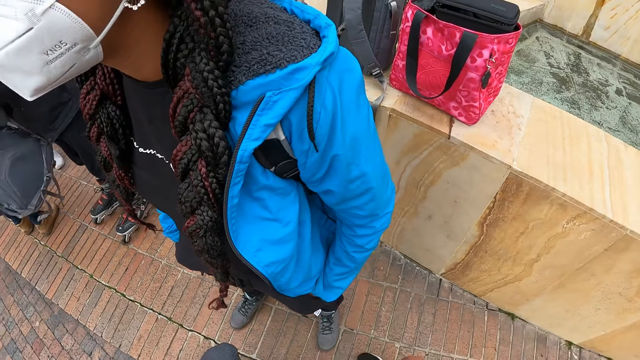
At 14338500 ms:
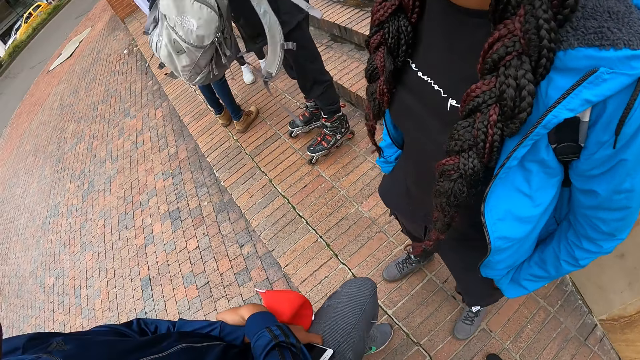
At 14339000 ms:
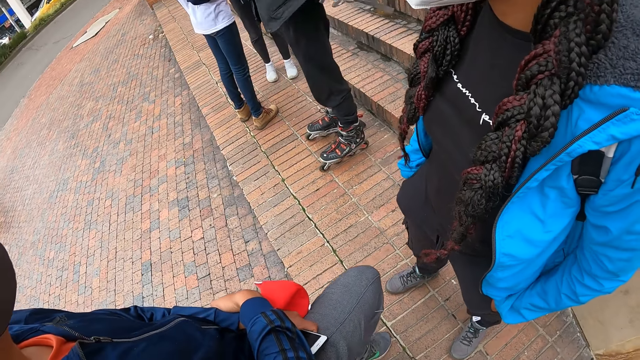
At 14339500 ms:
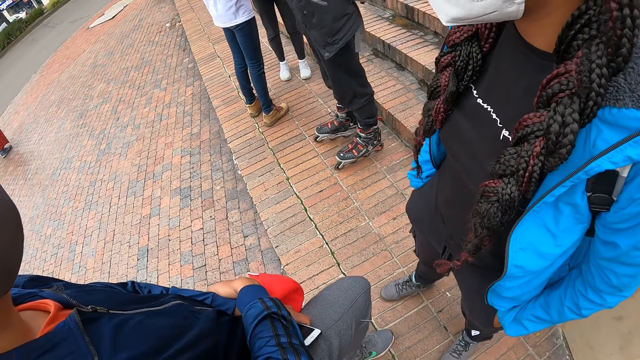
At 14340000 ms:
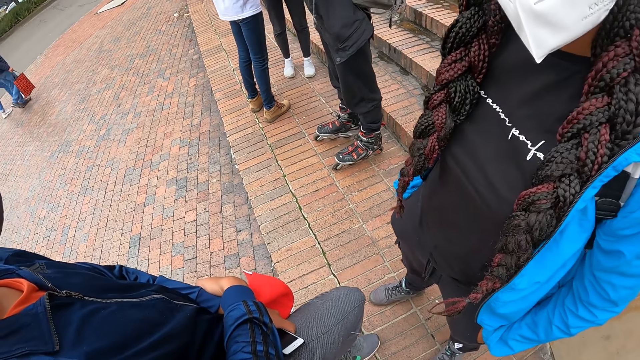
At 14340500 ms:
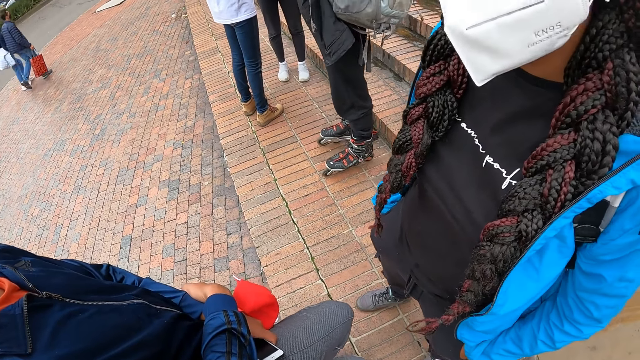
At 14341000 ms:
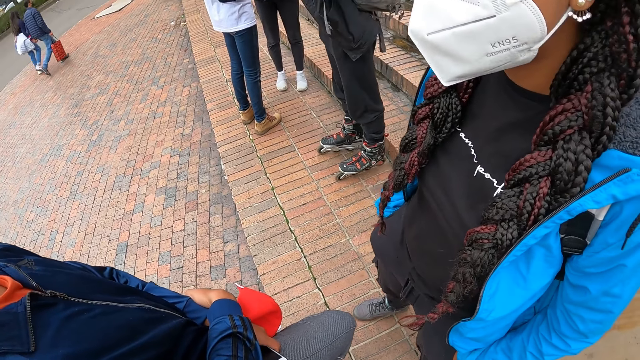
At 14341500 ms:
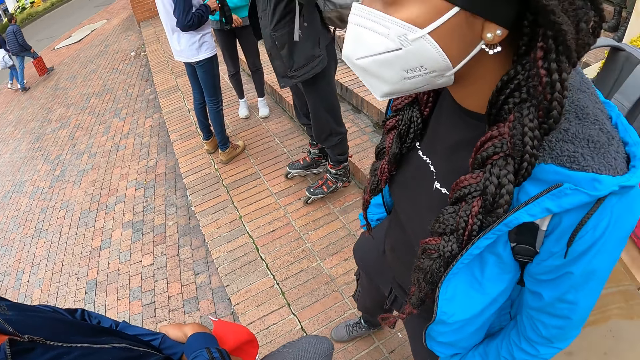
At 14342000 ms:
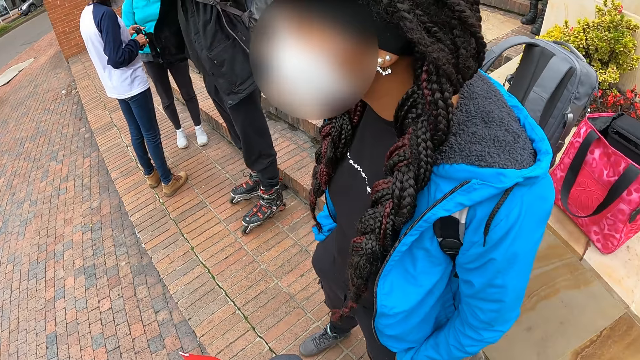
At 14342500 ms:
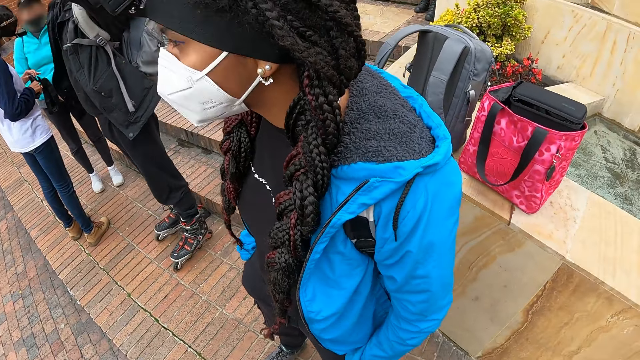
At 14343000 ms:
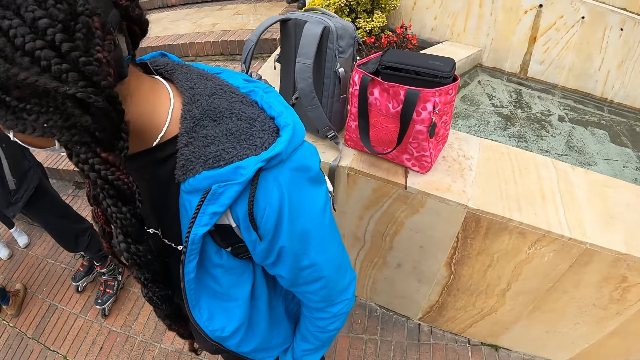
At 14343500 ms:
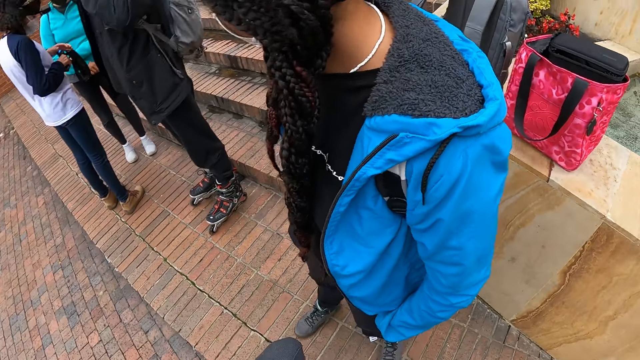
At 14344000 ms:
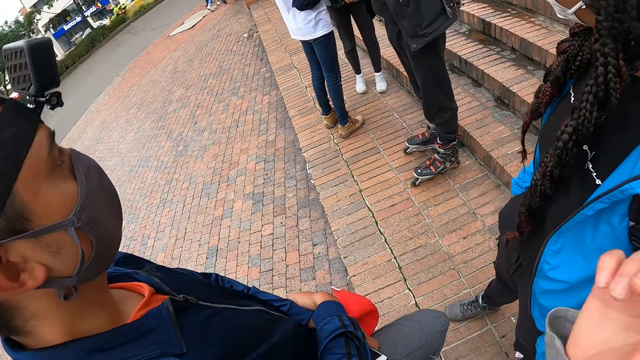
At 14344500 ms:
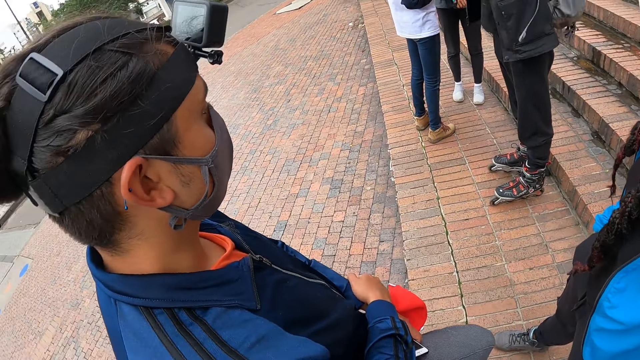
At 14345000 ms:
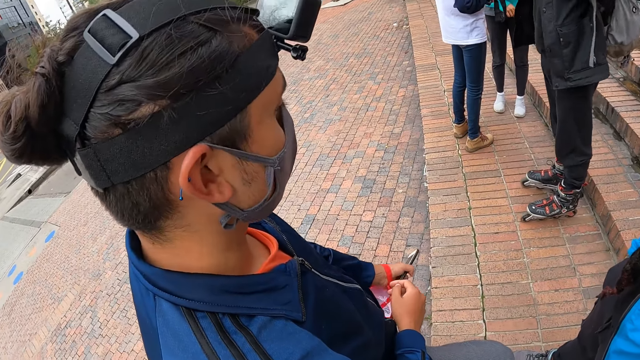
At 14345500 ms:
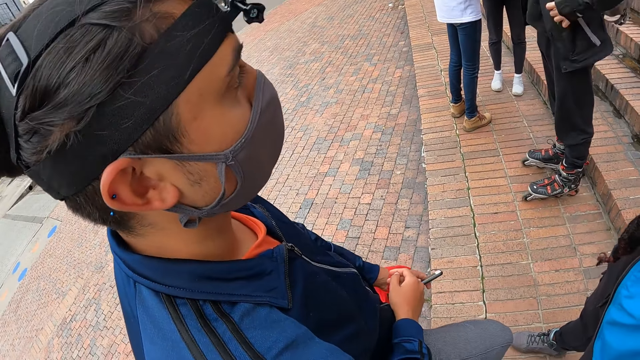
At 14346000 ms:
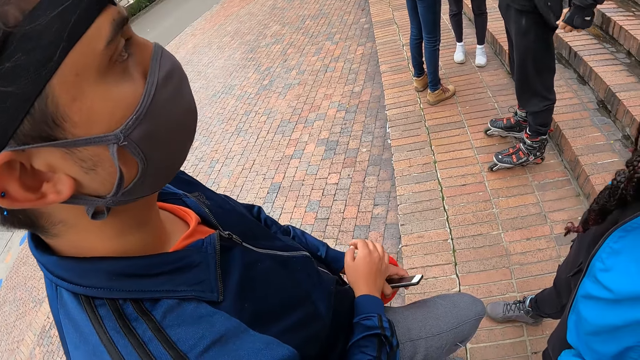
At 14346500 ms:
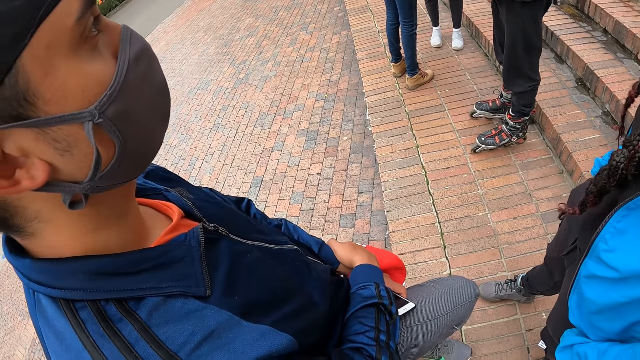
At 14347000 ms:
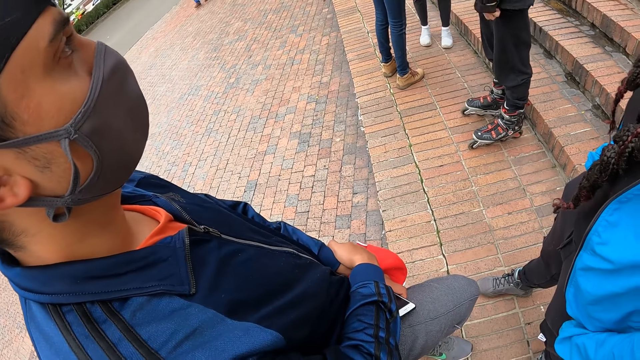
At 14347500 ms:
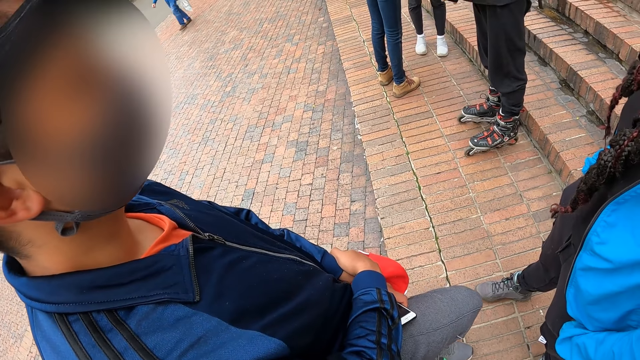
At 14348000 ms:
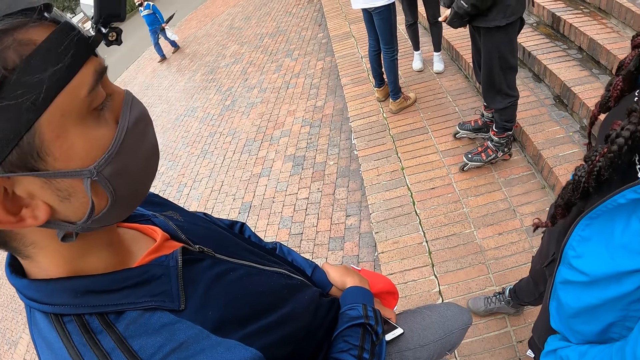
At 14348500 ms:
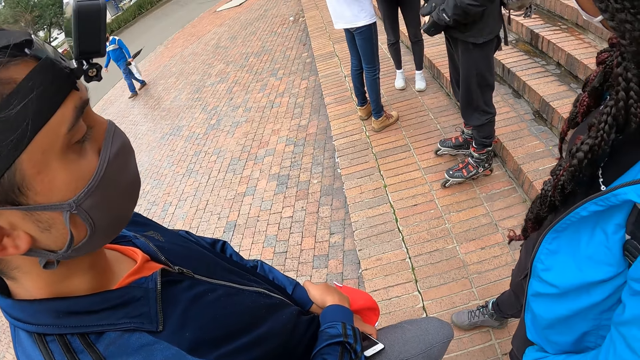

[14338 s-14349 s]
The man backs the bag with his right hand. He holds the tip of his jacket with his right hand.

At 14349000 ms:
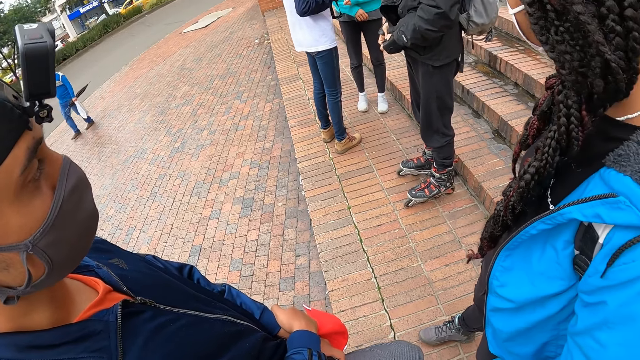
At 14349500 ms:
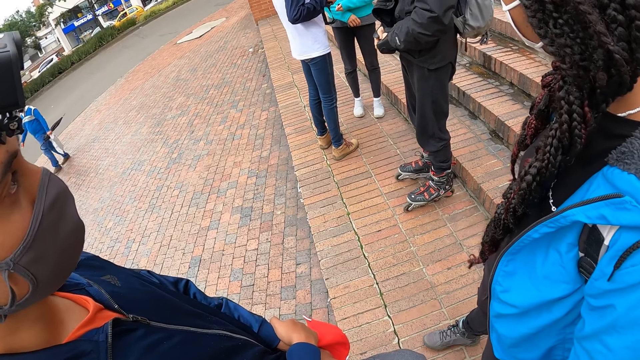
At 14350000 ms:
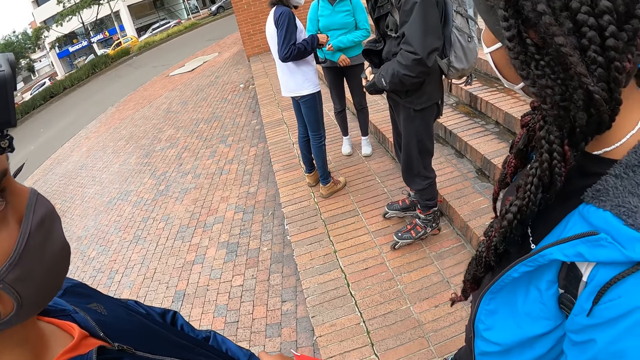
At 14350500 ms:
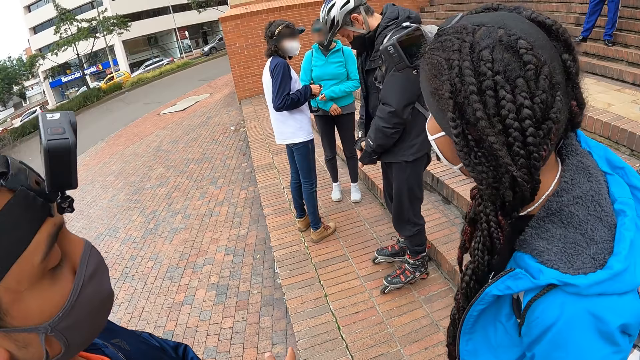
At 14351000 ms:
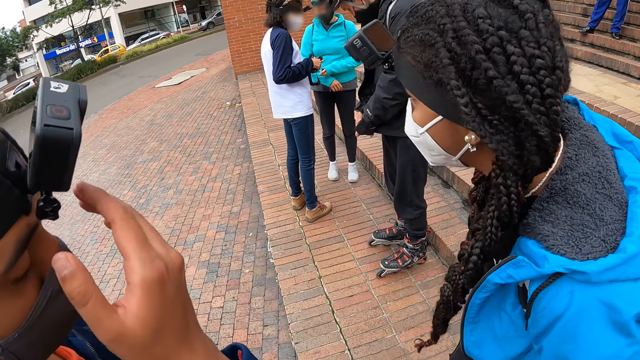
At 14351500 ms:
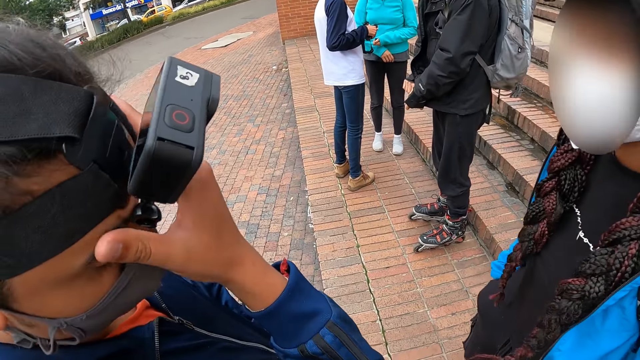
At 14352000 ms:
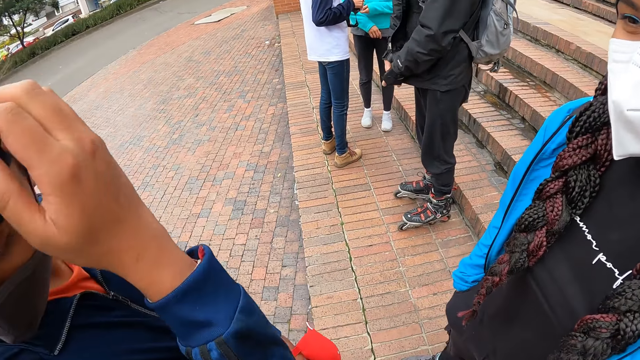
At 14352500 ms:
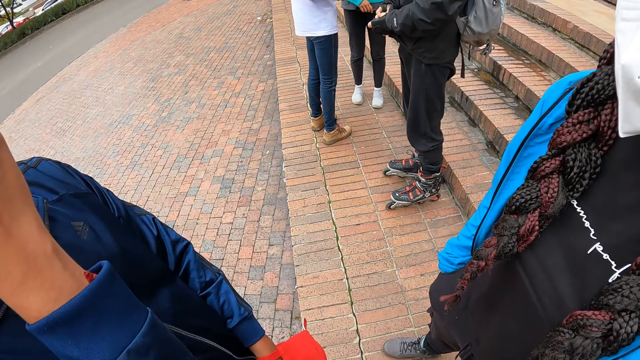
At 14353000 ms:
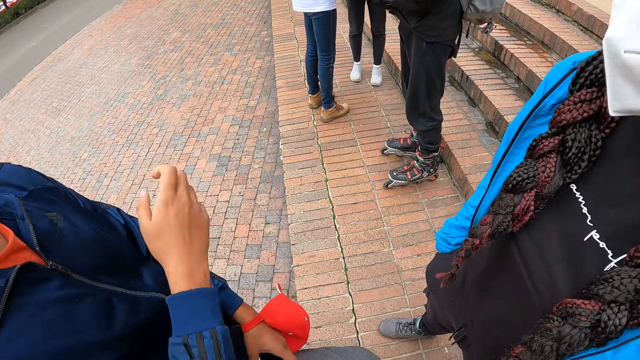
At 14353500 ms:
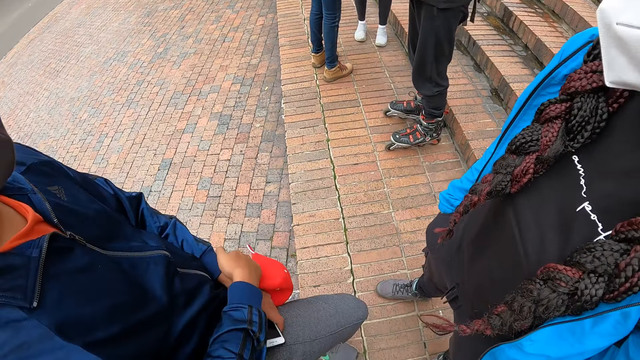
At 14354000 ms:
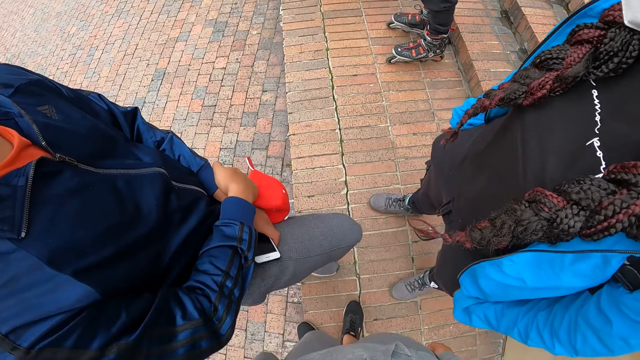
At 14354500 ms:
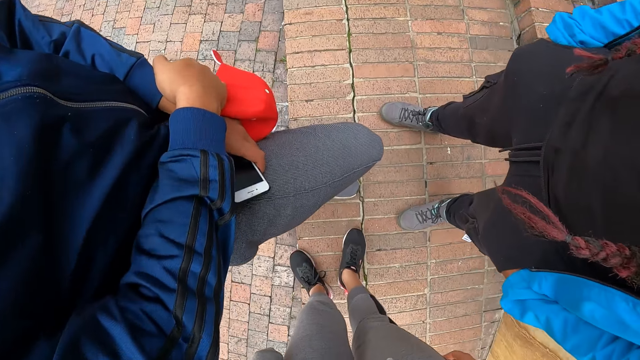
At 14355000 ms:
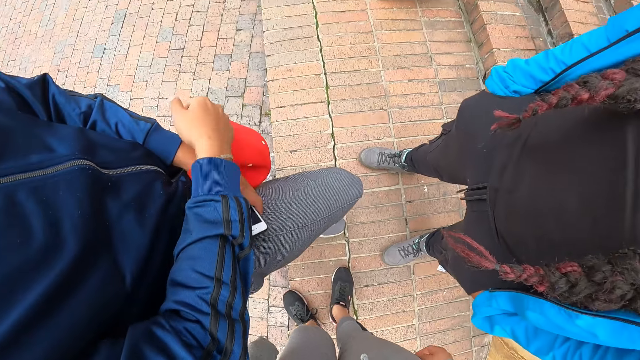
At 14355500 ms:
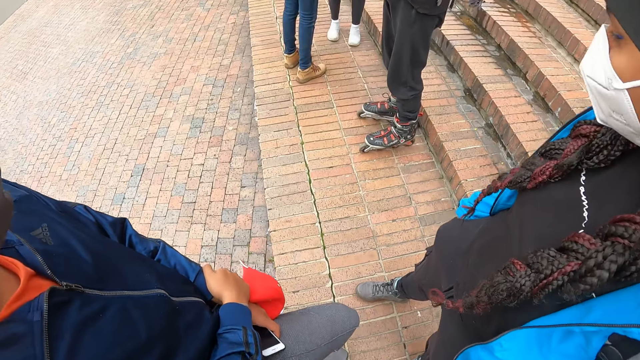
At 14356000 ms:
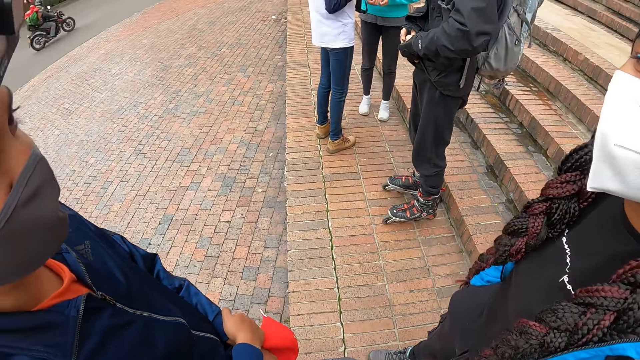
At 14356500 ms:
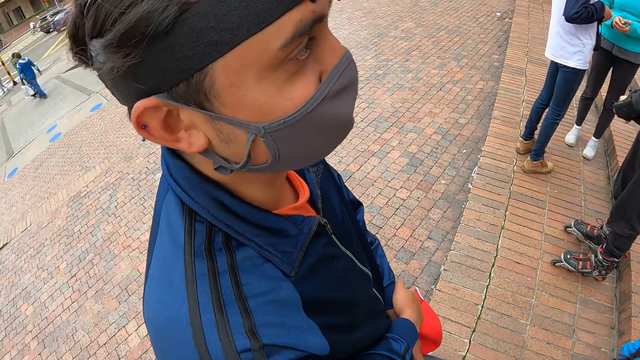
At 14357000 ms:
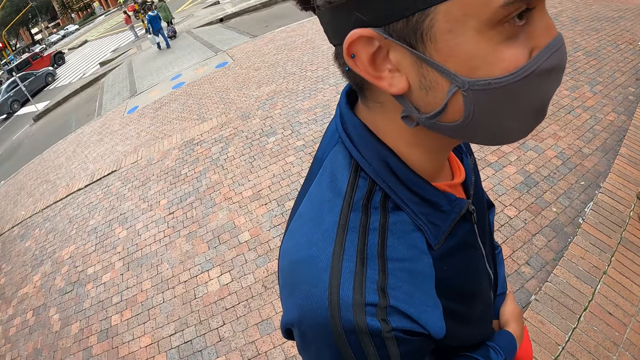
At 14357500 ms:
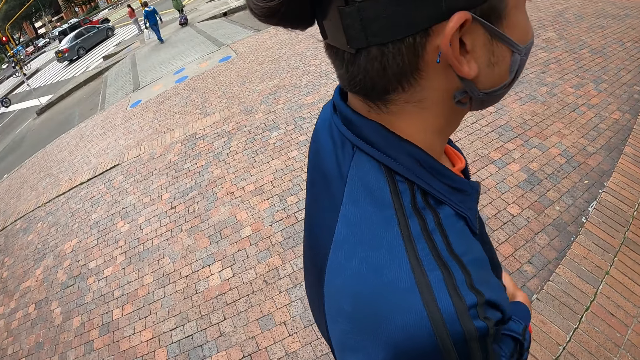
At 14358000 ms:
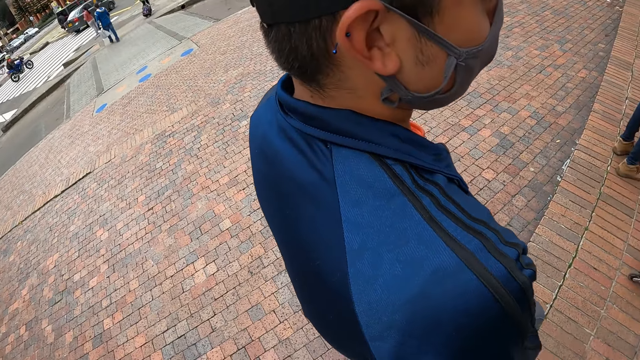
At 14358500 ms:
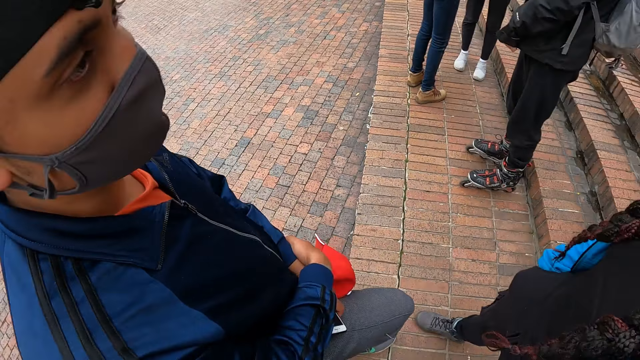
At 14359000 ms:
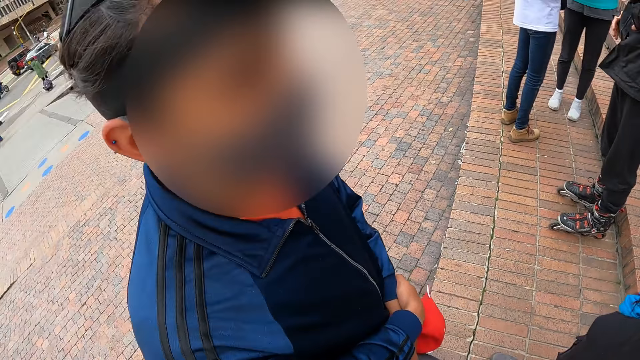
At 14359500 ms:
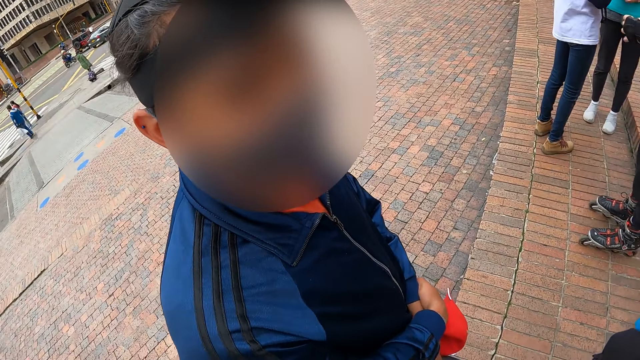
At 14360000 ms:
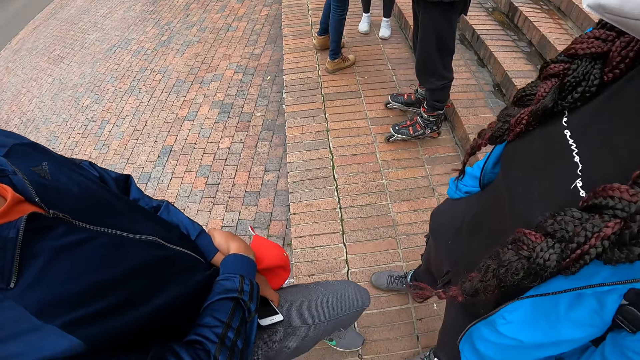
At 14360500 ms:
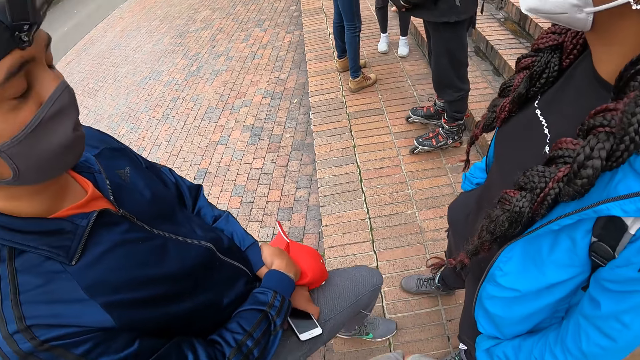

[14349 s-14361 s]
The man adjusts the camera on his head with his right hand.
